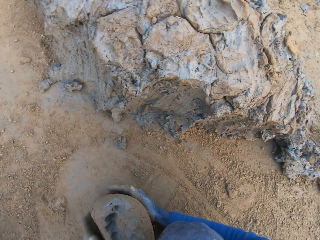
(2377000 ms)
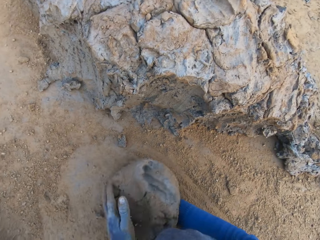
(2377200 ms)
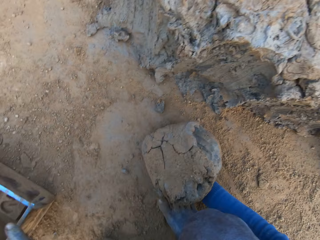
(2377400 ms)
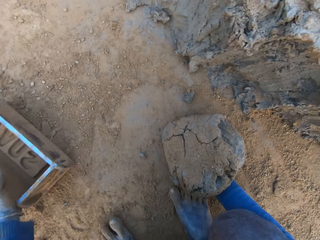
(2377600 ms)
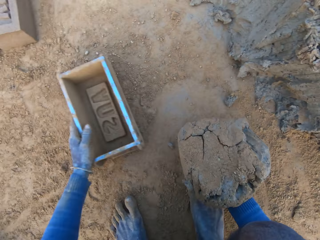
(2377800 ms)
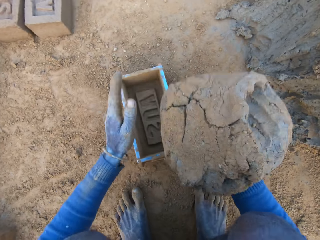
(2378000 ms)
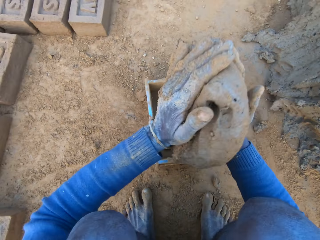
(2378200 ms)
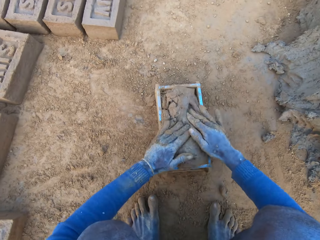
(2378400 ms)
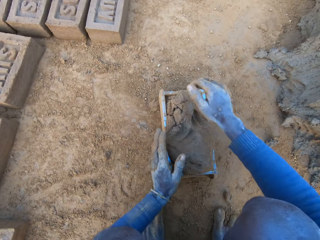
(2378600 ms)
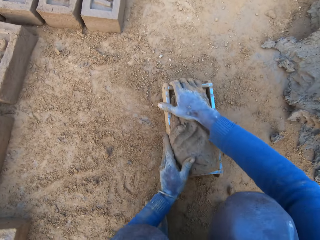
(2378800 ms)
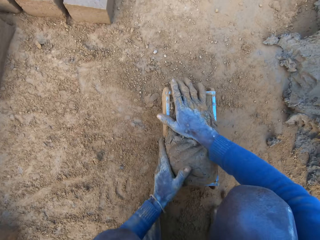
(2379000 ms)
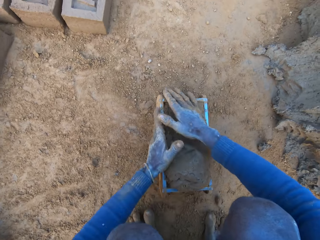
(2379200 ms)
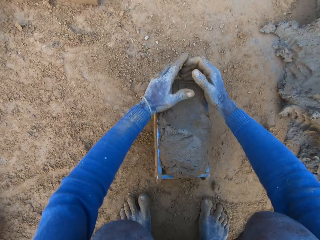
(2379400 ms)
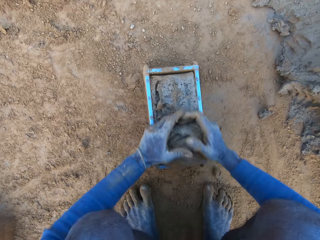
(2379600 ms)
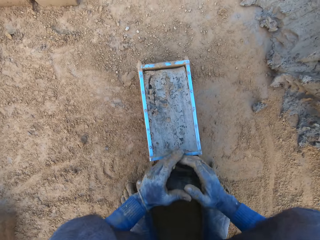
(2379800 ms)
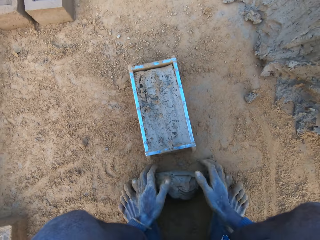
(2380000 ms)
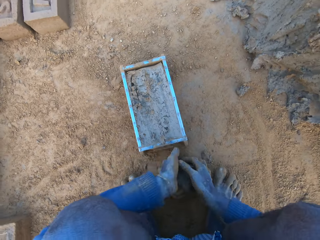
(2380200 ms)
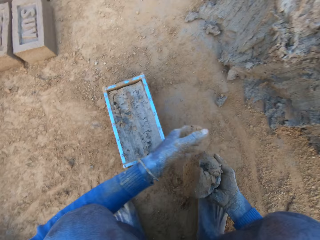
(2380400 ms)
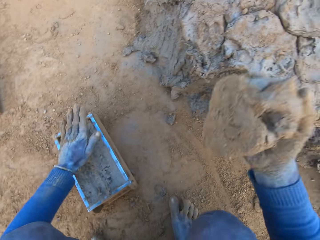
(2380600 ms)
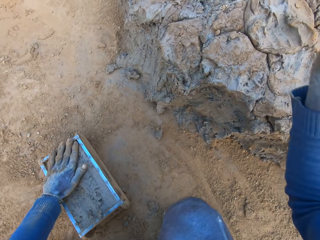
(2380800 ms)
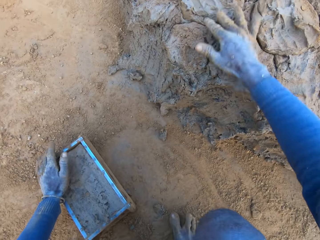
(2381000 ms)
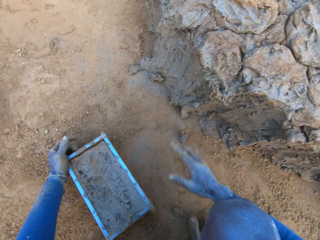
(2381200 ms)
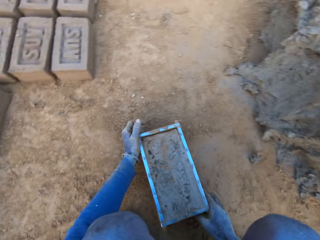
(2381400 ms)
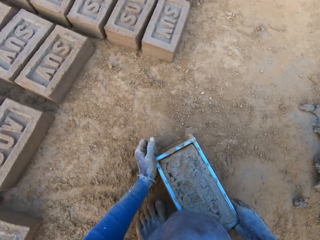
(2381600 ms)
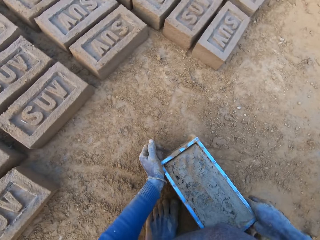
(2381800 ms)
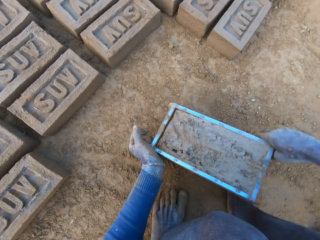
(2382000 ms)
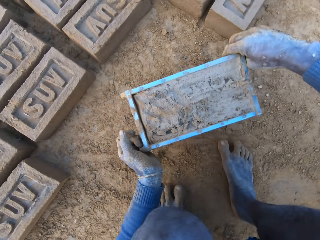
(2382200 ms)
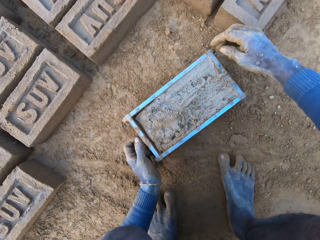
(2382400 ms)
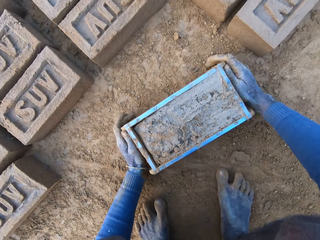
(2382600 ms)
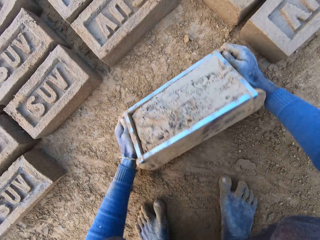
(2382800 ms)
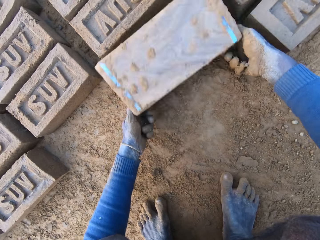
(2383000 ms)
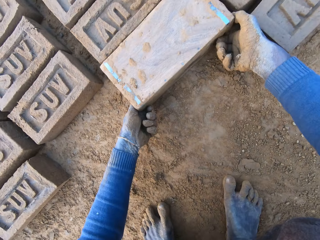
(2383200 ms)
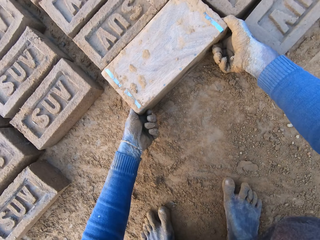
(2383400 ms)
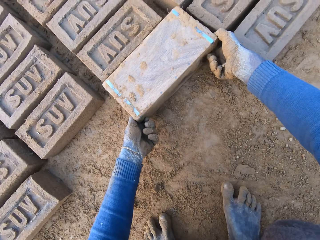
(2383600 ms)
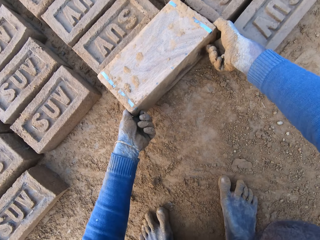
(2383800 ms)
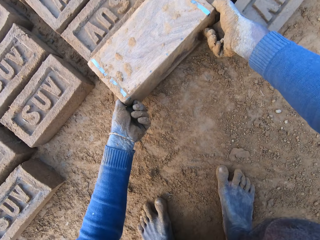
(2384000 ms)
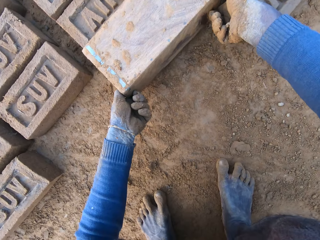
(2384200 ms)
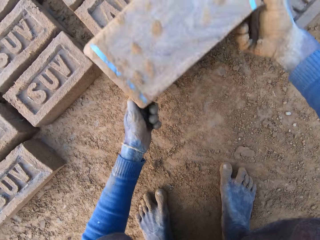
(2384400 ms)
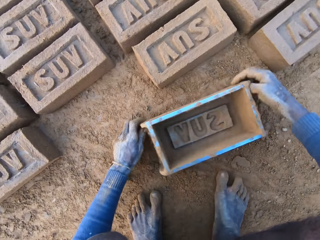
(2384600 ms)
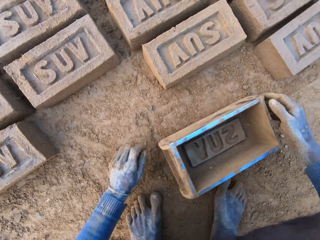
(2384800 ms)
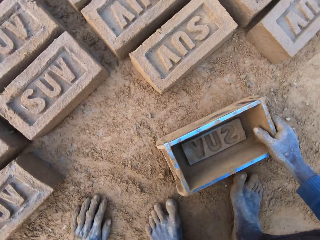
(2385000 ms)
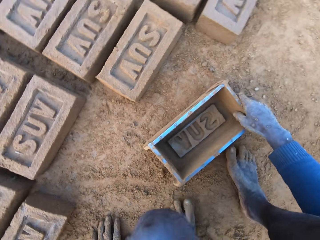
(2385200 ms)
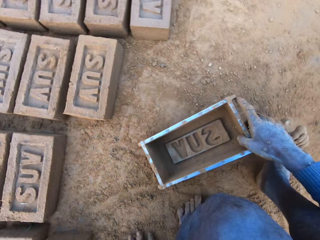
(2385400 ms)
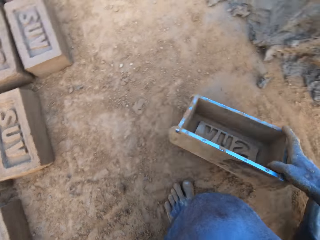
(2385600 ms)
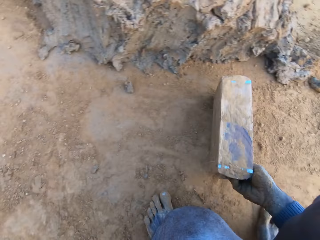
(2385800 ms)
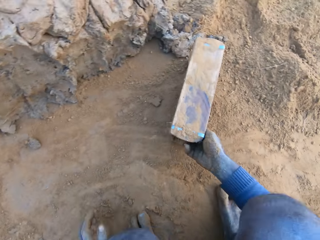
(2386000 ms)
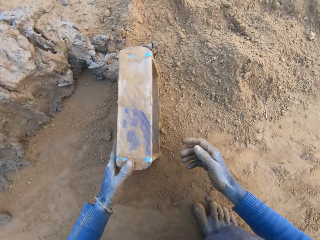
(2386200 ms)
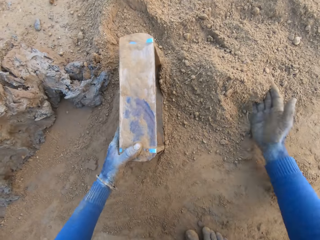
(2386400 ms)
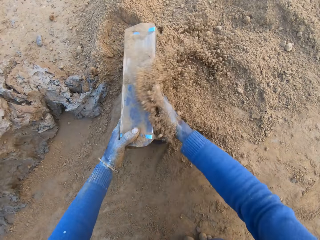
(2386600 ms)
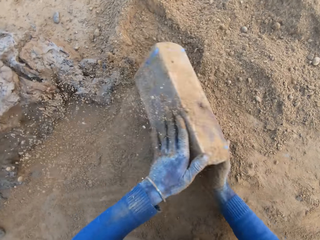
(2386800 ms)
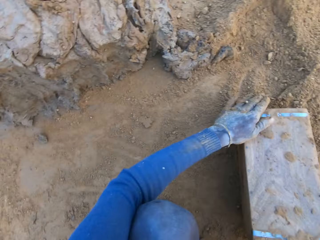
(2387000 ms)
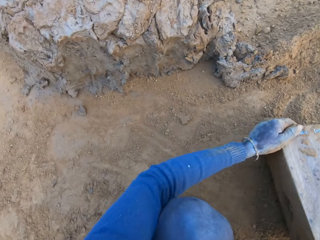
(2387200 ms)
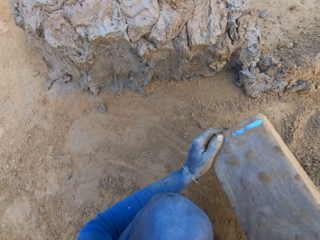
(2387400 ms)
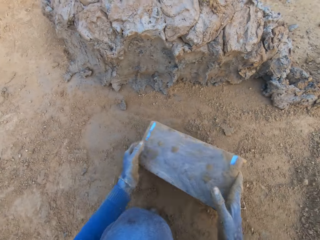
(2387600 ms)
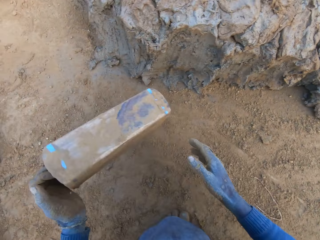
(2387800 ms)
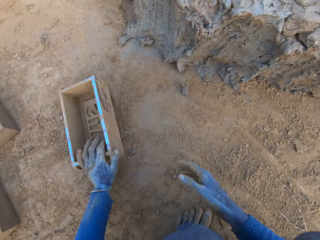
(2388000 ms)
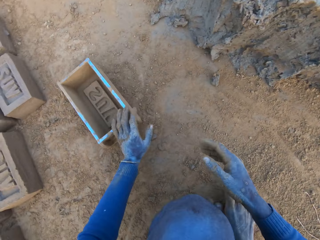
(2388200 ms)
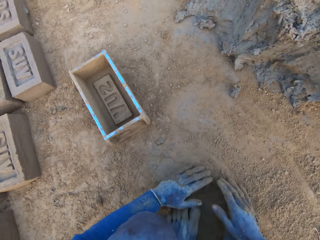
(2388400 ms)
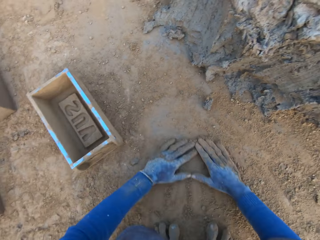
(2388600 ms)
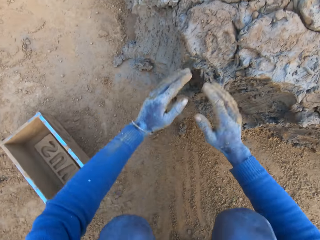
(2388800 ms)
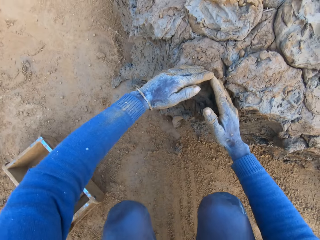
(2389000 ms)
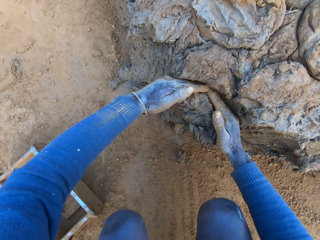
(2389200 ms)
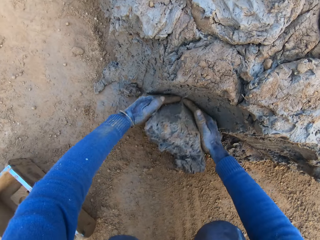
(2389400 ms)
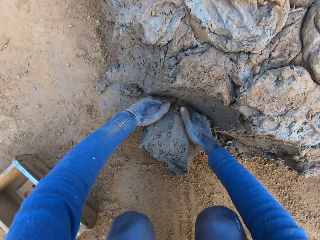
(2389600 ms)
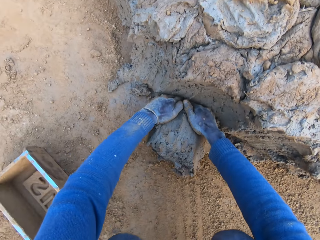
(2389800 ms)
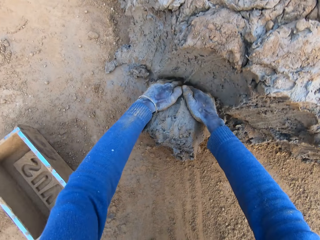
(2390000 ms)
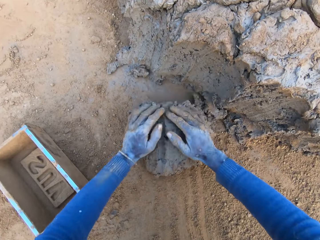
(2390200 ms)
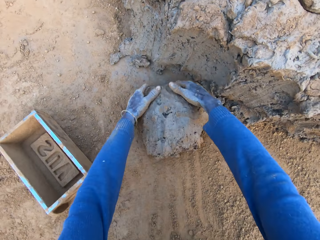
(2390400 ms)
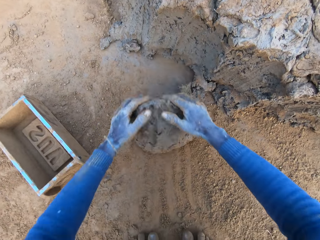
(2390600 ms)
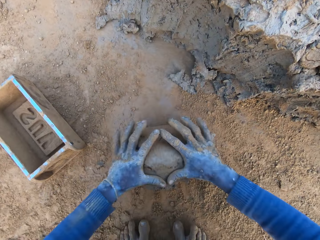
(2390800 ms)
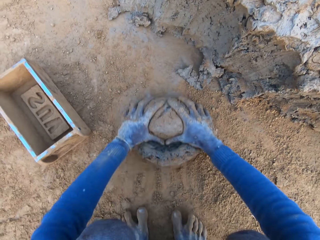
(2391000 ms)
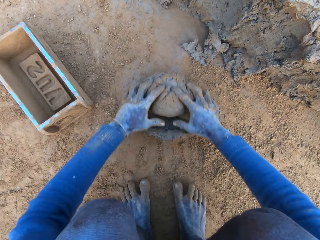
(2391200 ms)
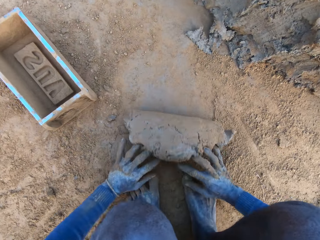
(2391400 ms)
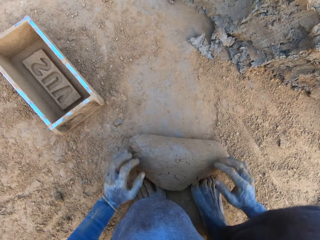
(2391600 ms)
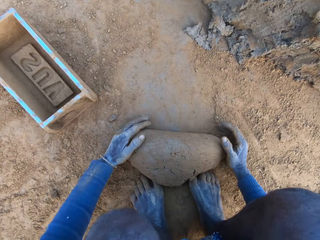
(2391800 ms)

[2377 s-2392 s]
The camera wearer presses the clay with his hands. He drags the mould with his left hand. He puts the clay or mud into the clay mould. He presses the clay with his hands. He scrapes clay from the mould with his hands. He cuts off the mud. He drops the clay on the clay mud. He moves the clay mould on the ground with his hands. He turns the clay mould on the ground. He puts the brick aside. He drags the mould with his right hand. He packs sand into the clay mould with his right hand. He pours sand out of the clay mould and drops the mould on the ground. He packs clay from the clay mud with his hands. He picks up the mud. He presses the clay with his hands.

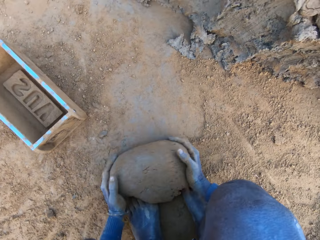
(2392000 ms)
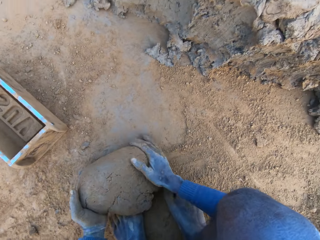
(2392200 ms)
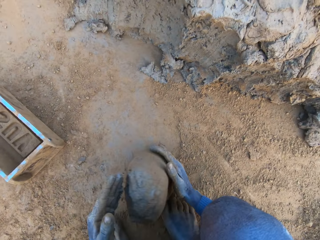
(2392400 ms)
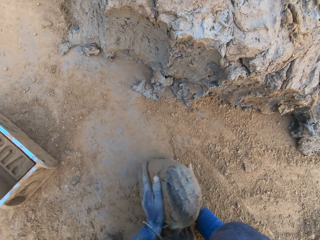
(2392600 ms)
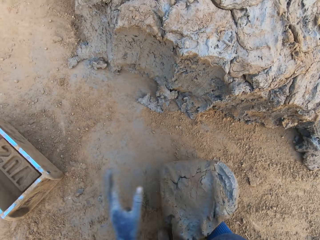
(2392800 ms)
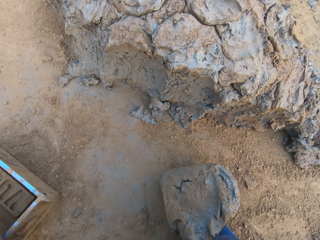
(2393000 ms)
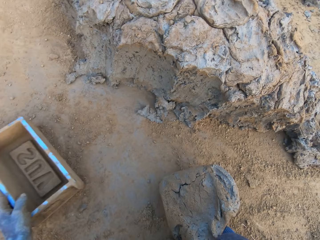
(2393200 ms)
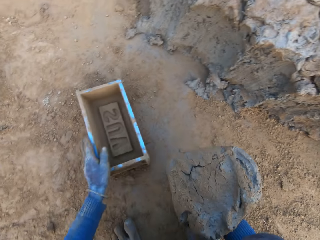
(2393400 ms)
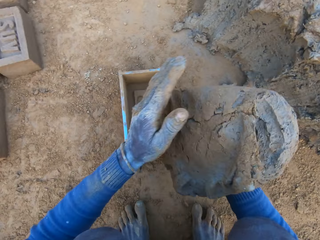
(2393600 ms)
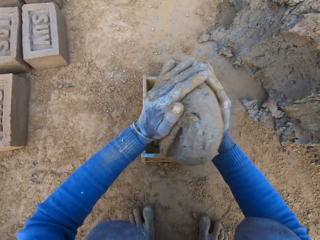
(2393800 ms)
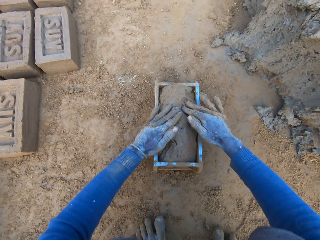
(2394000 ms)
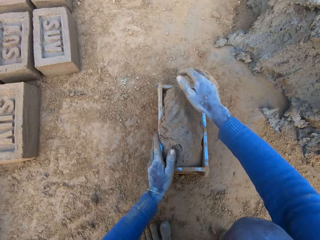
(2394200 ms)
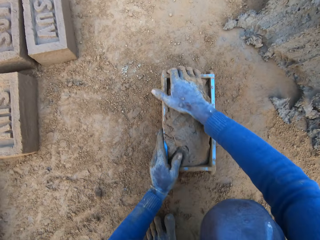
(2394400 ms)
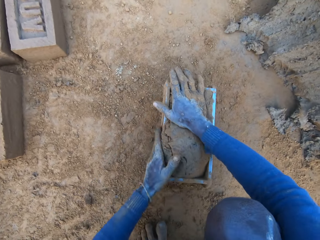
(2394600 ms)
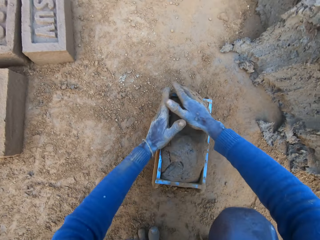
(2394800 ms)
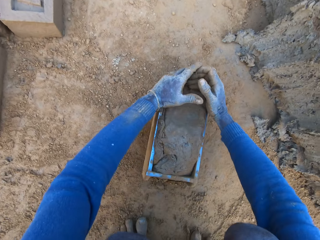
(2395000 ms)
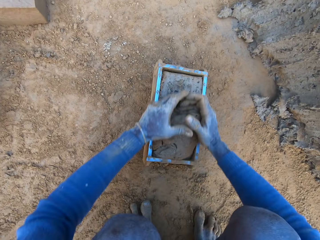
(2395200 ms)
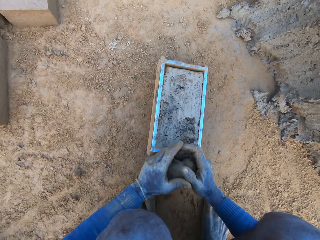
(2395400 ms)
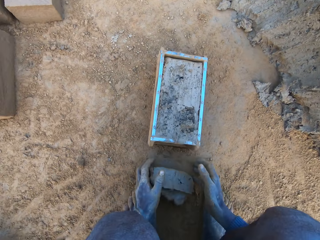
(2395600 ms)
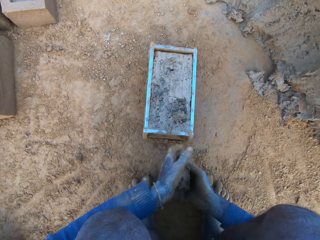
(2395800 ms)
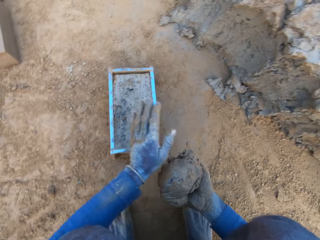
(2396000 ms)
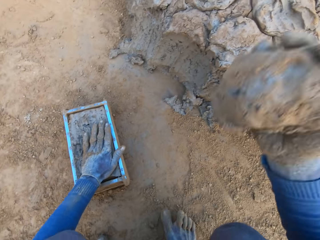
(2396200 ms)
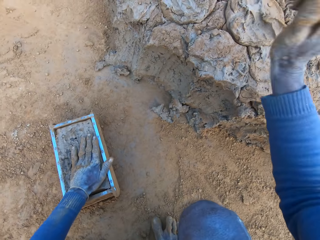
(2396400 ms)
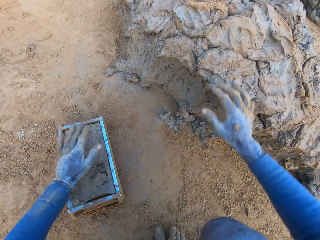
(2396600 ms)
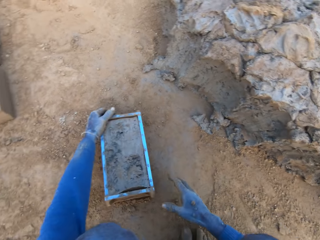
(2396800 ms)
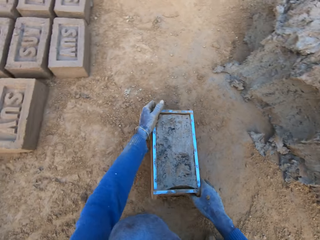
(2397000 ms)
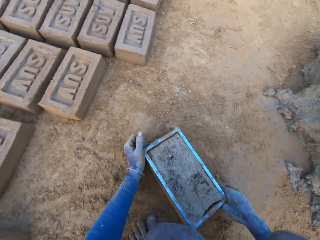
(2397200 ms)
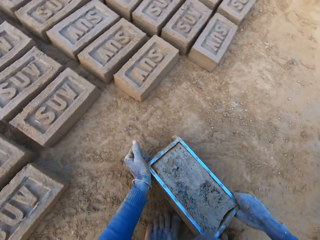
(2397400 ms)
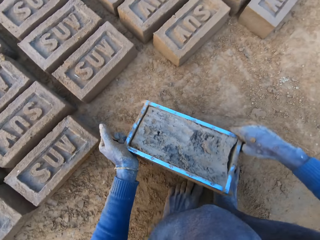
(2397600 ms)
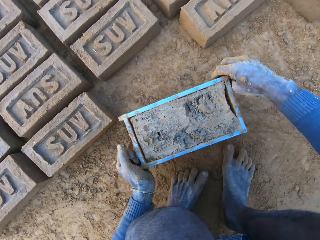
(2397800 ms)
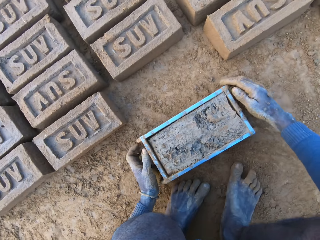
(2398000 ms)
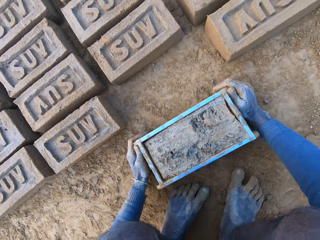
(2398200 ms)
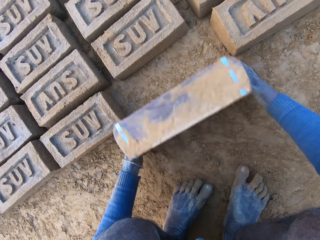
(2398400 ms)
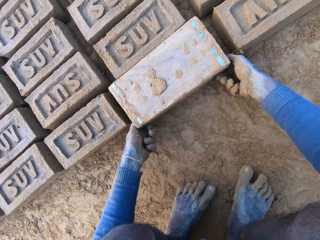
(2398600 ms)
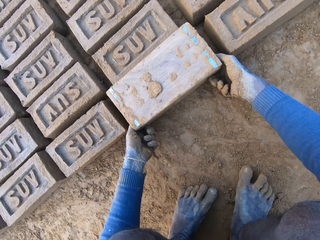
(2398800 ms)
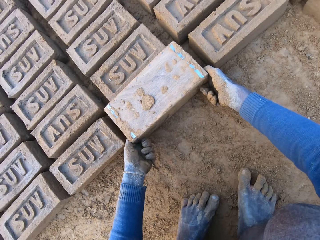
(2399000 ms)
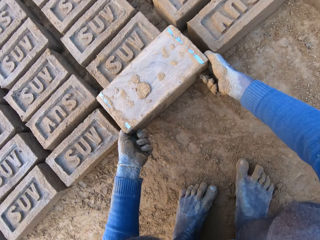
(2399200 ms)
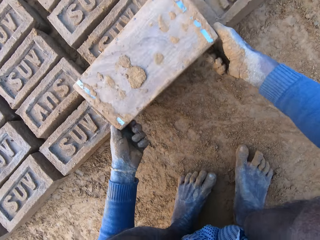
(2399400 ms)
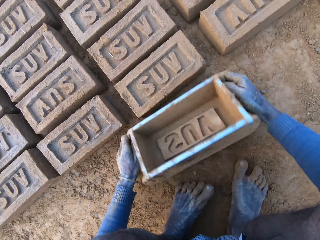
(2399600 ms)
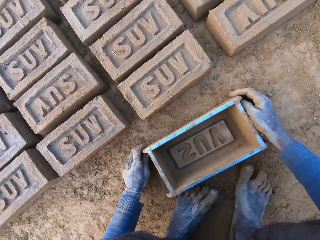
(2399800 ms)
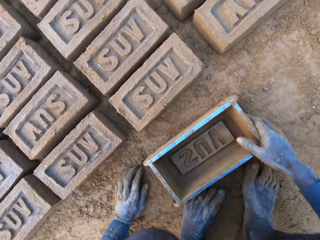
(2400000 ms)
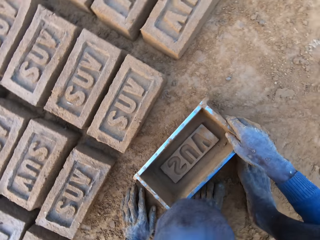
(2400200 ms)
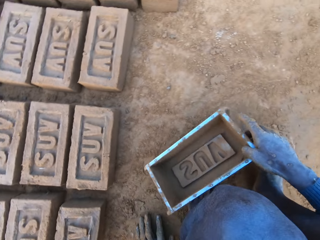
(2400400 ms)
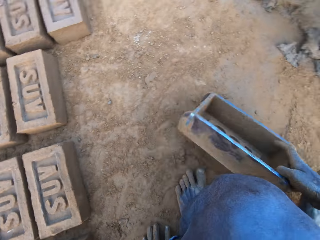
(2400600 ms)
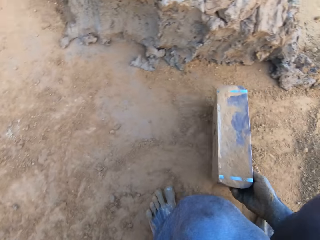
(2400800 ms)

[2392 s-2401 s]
The camera wearer drags the mould with his left hand. He puts the clay or mud into the clay mould. He scrapes clay from the mould with his hands. He cuts off the mud. He drops the clay on the clay mud. He moves the clay mould on the ground with his hands. He turns the clay mould on the ground. He puts the brick aside.
